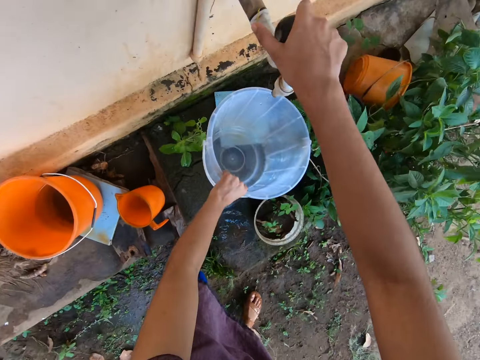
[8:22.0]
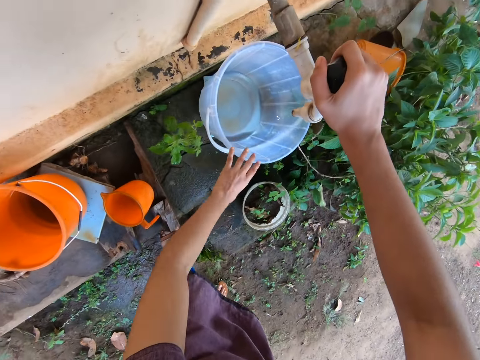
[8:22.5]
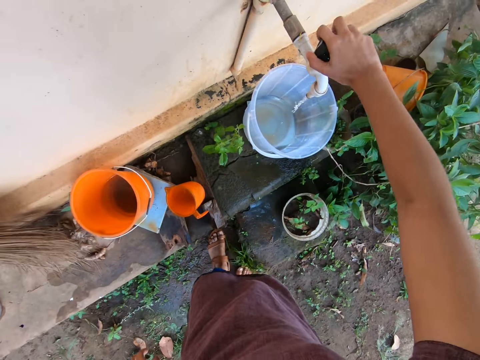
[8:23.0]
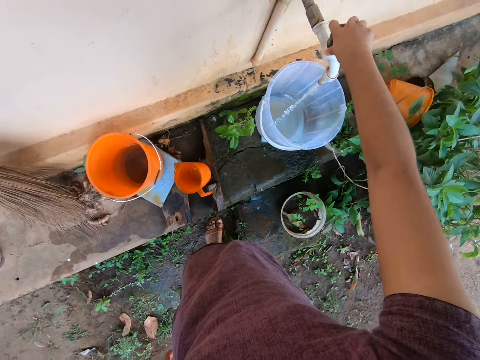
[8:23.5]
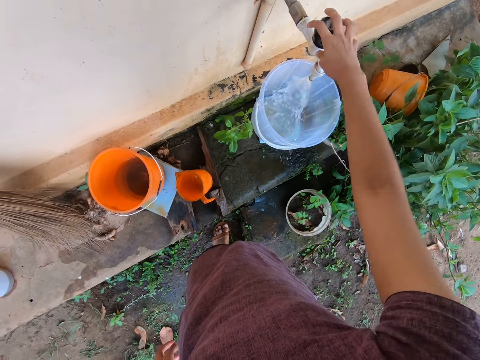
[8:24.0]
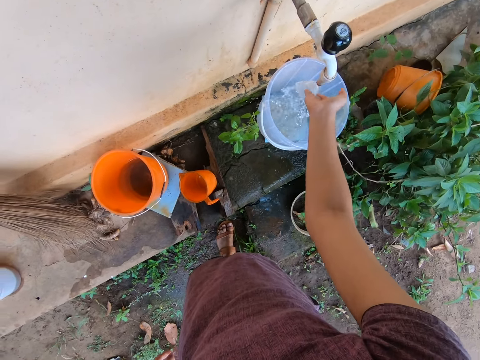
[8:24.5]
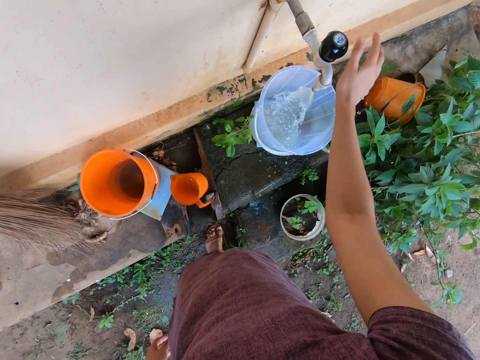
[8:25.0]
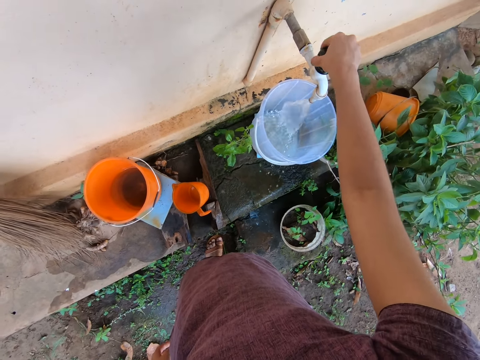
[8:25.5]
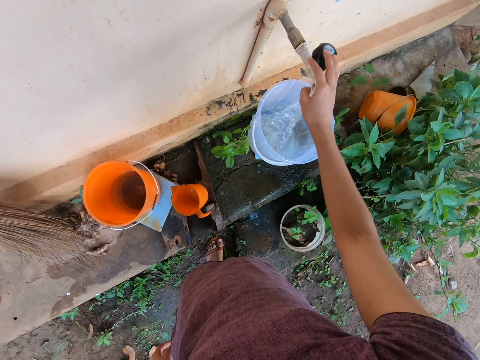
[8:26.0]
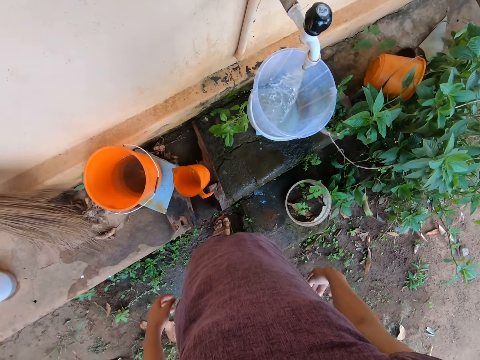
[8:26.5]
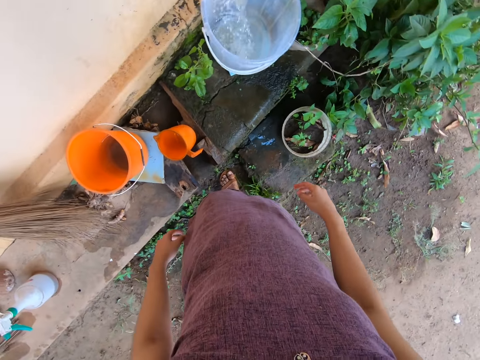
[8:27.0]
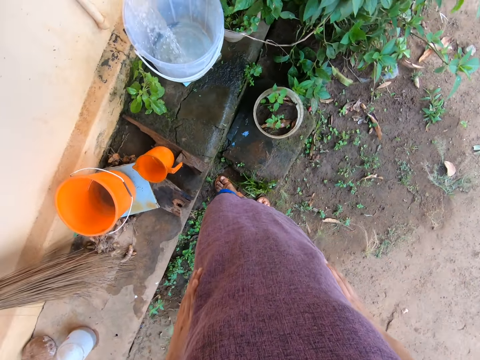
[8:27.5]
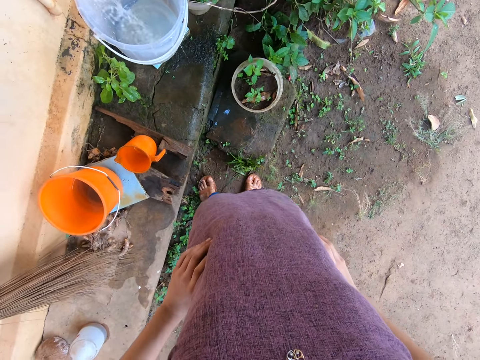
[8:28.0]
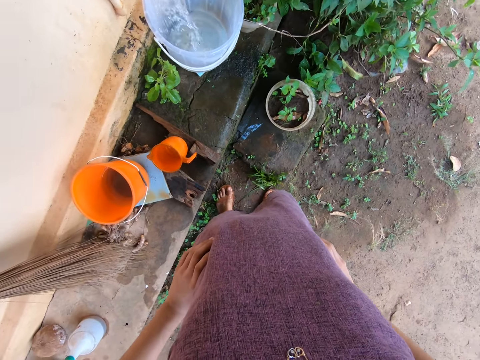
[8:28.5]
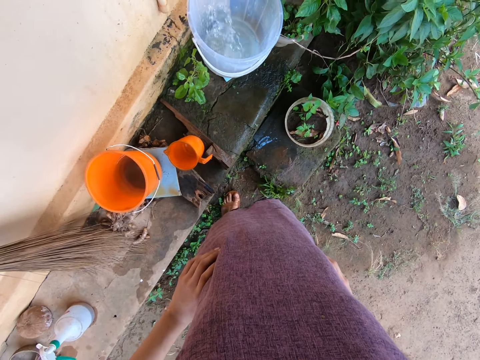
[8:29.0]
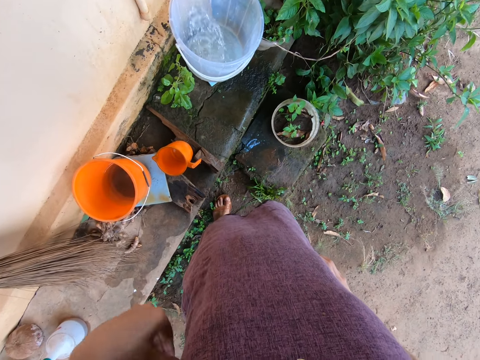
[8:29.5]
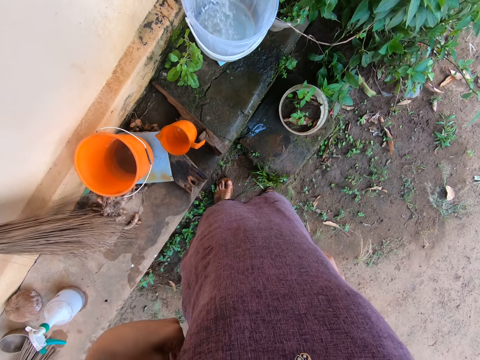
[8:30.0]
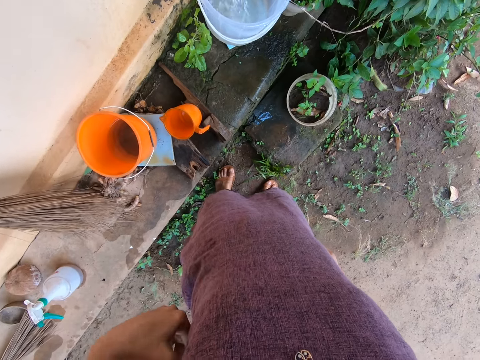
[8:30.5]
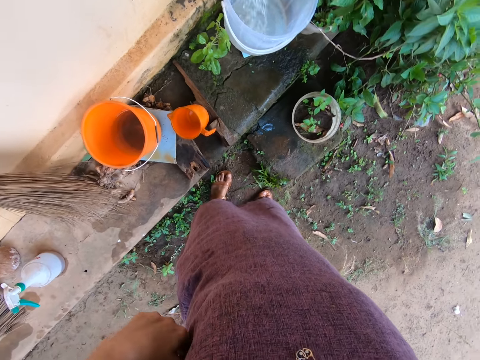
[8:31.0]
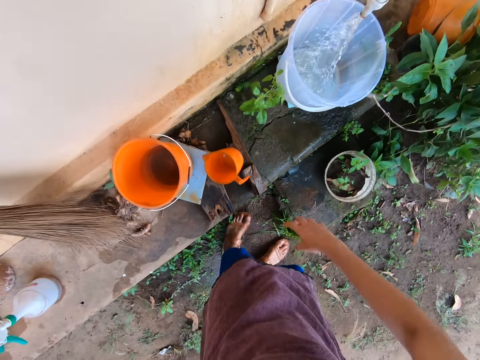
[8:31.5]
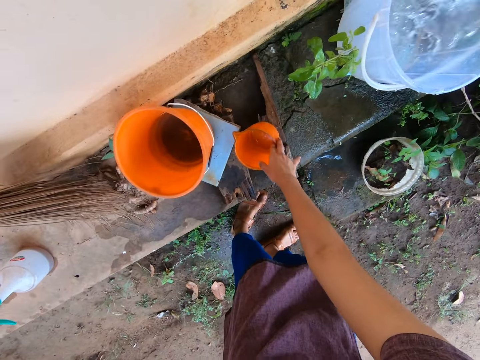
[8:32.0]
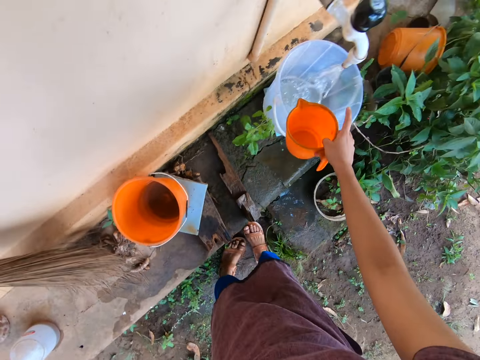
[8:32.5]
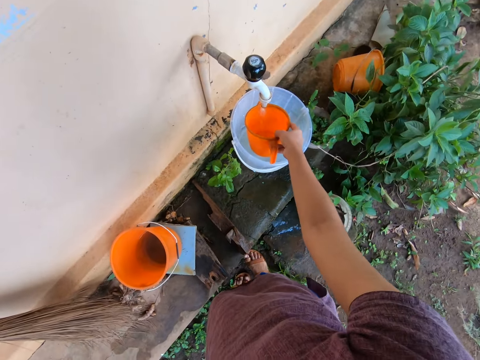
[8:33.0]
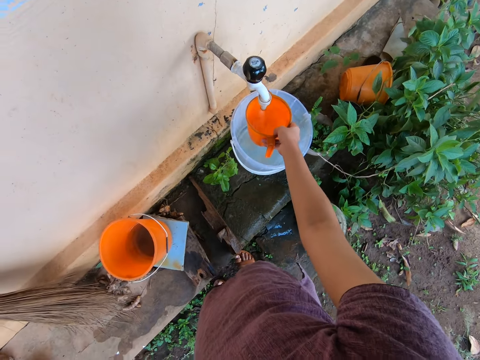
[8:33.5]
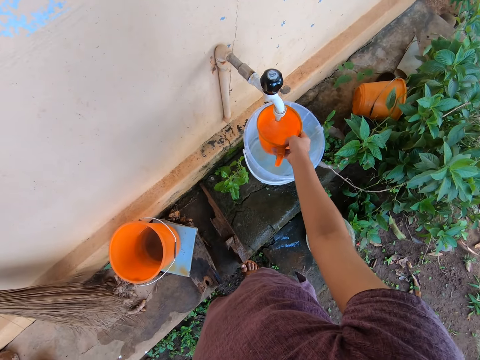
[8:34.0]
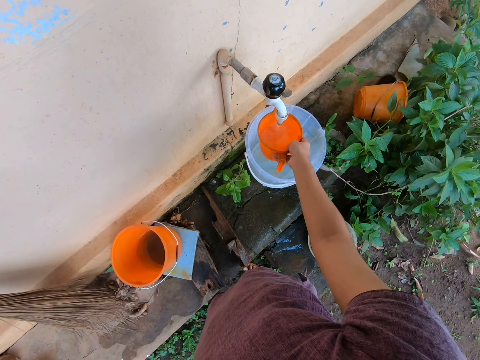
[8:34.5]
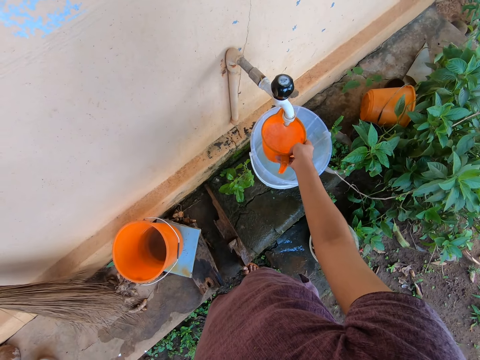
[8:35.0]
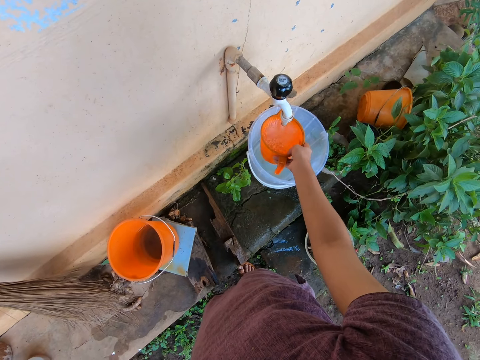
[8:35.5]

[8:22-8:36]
The camera wearer places her right hand on the tap. She drops the bucket on the concrete slab with her left hand. She opens the tap with her right hand. She fills water in the bucket. She places her right hand under the water from the tap. She rinses her hand. She opens the tap with her right hand. She adjusts the tap. She picks the cup from the concrete slab with her right hand. She fills the cup in her right hand with water from the tap.

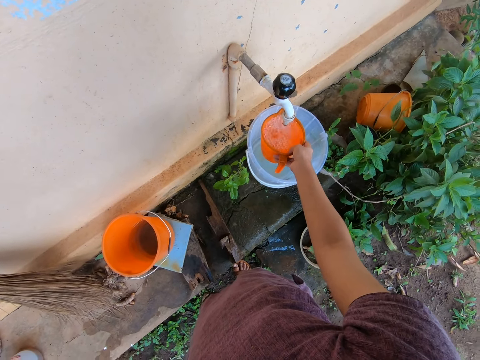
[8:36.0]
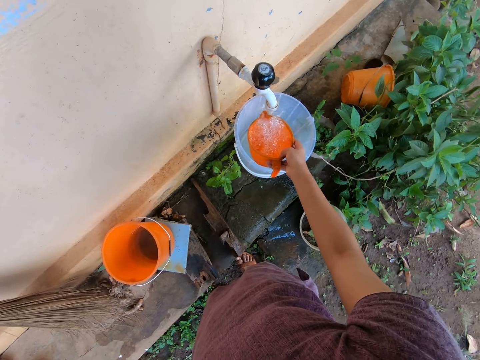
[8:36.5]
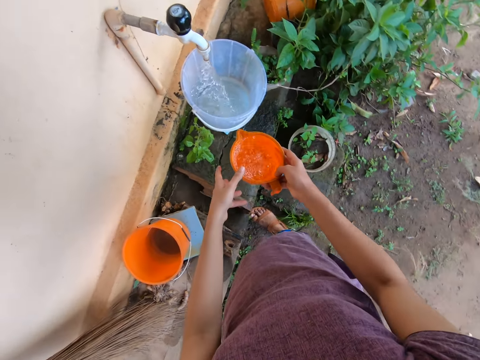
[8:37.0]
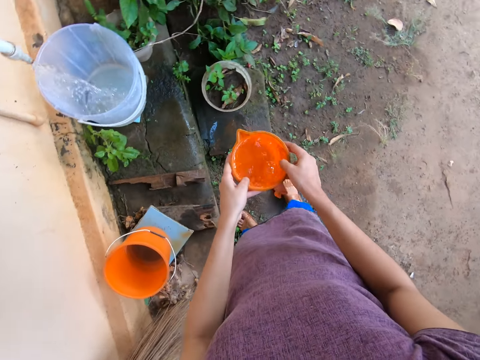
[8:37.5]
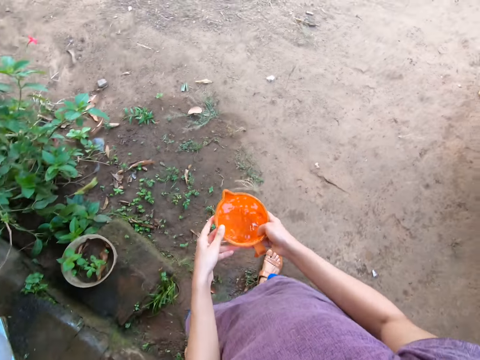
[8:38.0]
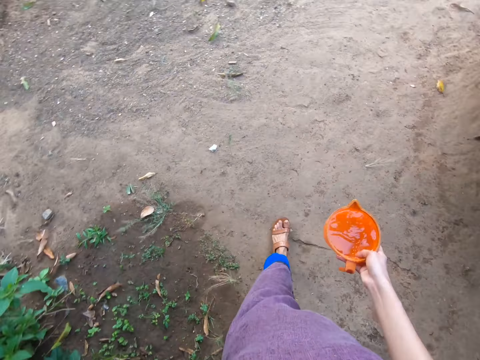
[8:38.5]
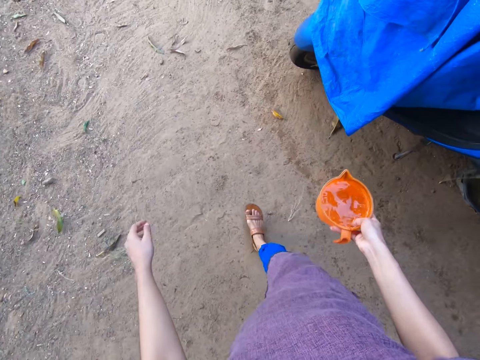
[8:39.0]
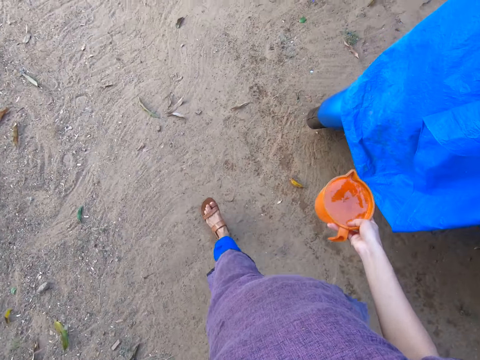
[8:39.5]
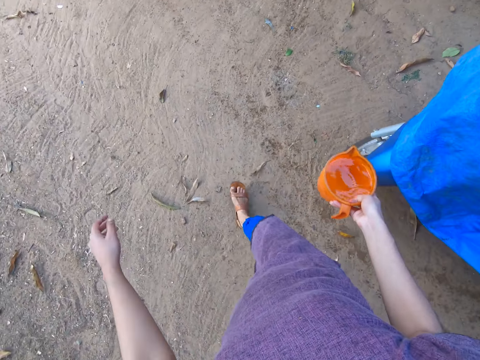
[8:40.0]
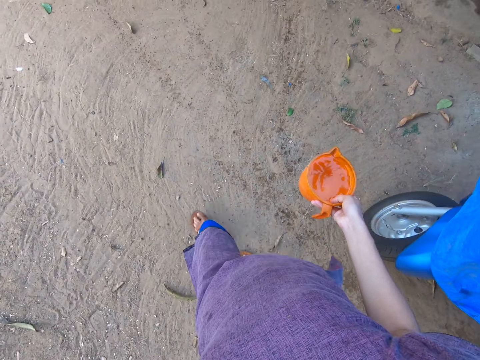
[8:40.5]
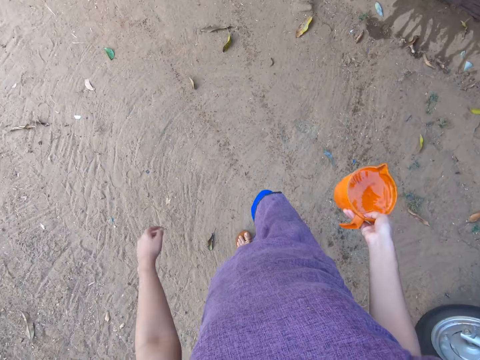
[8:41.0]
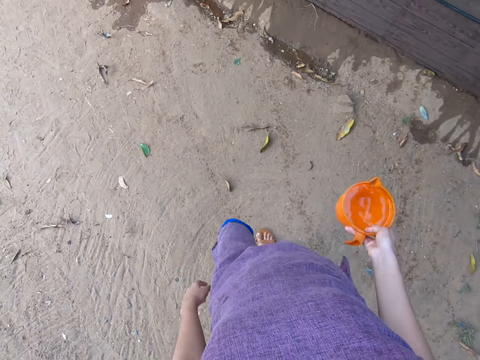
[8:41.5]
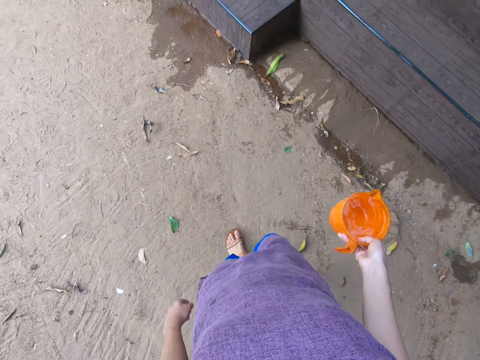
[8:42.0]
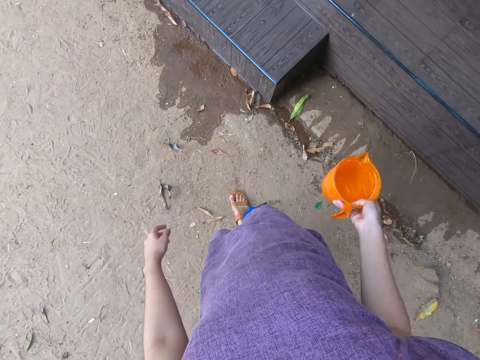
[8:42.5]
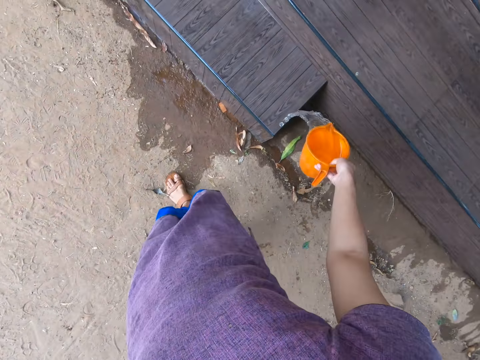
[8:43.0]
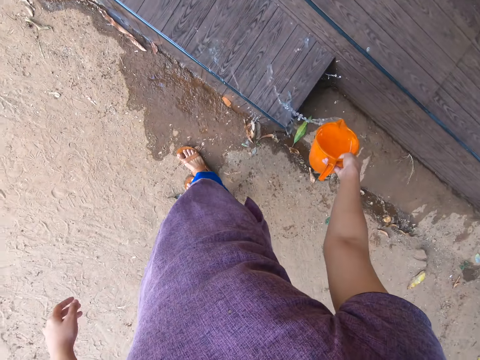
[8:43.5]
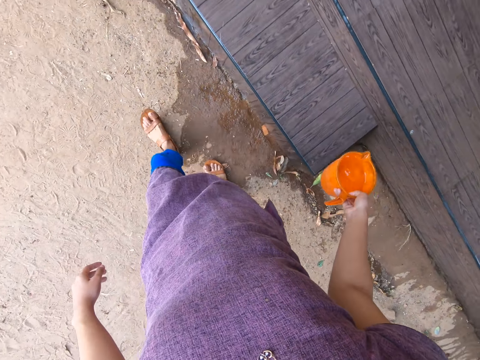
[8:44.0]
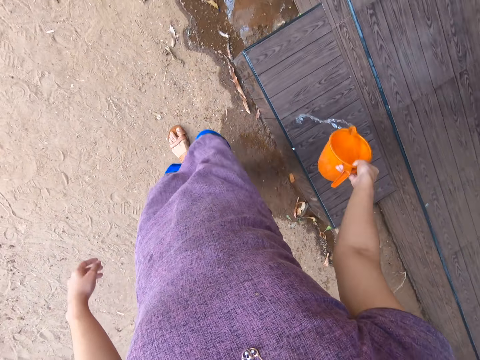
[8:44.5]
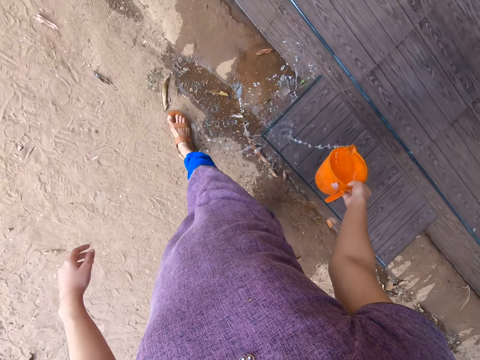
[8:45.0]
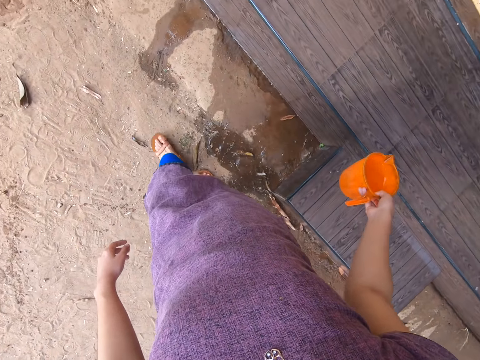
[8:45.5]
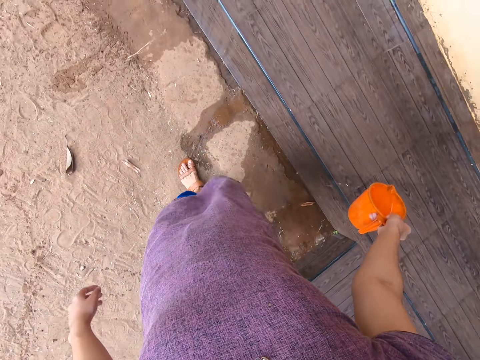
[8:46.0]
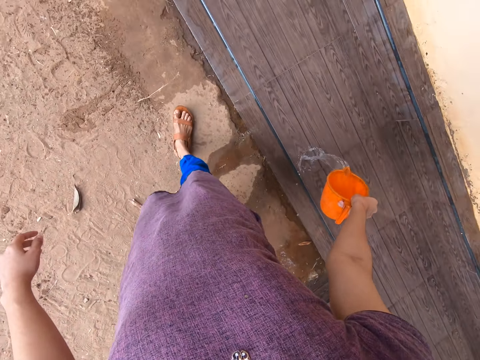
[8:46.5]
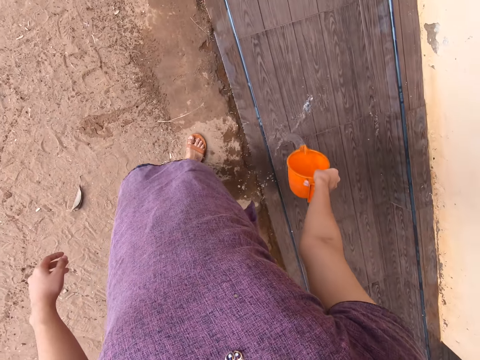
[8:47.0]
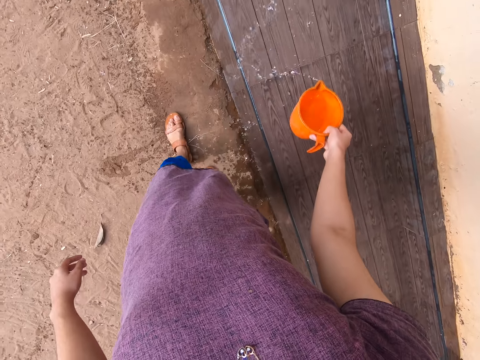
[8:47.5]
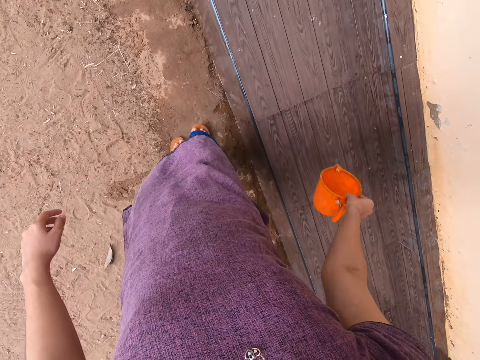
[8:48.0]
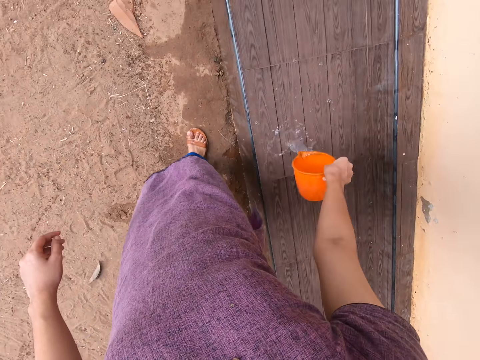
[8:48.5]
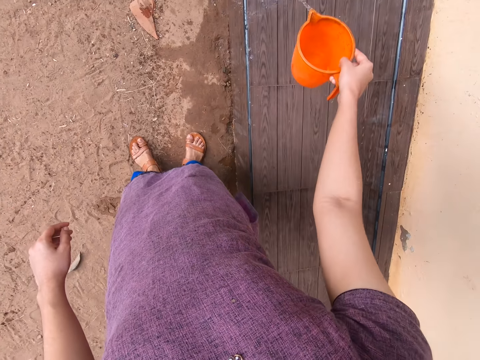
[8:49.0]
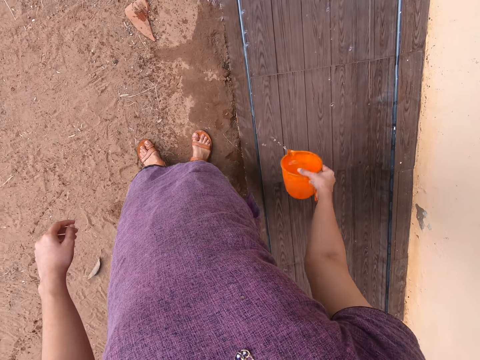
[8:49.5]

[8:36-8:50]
The camera wearer carries the cup with both hands. She walks. She carries the cup with her right hand. She pours water from the cup in her right hand on the slab of tiles. A man interacts with the camera wearer.
